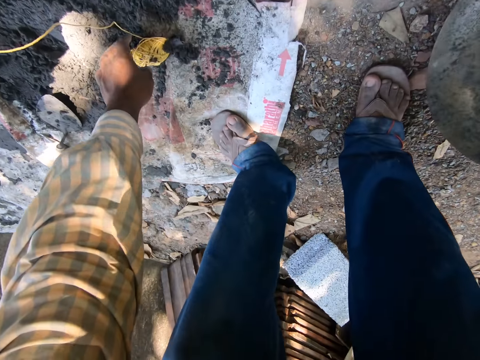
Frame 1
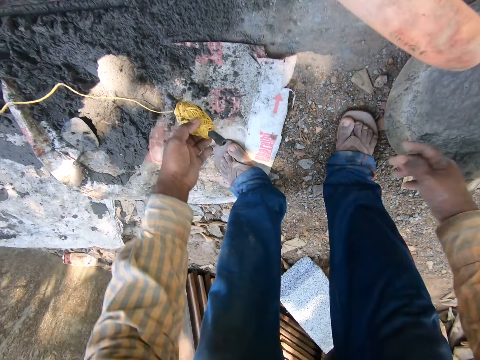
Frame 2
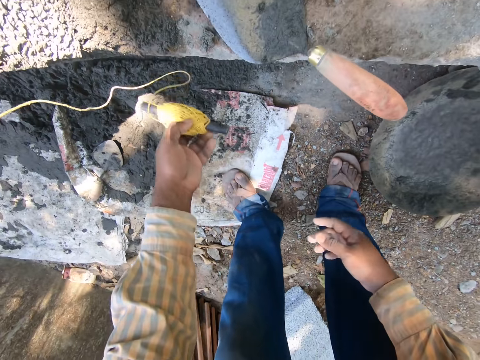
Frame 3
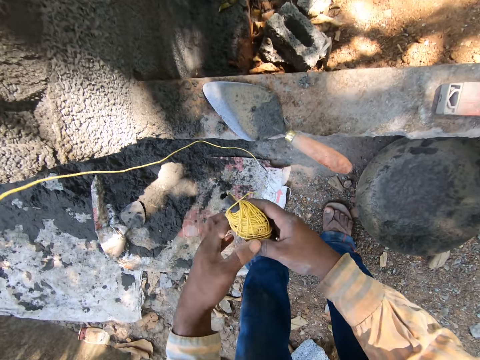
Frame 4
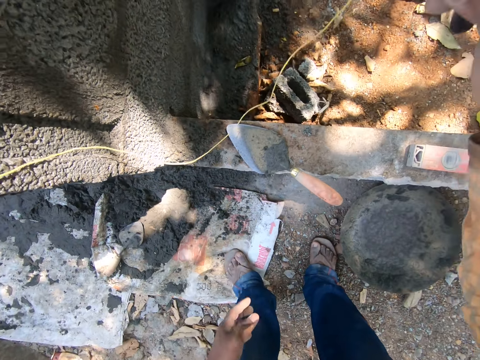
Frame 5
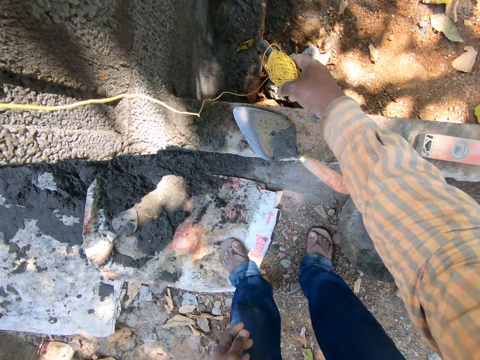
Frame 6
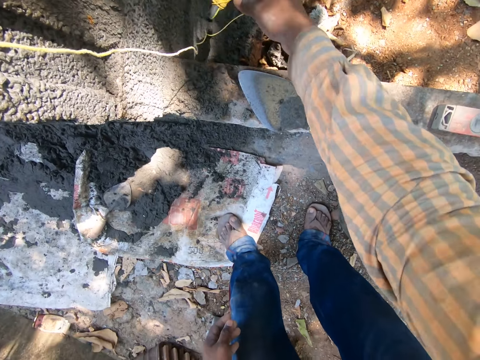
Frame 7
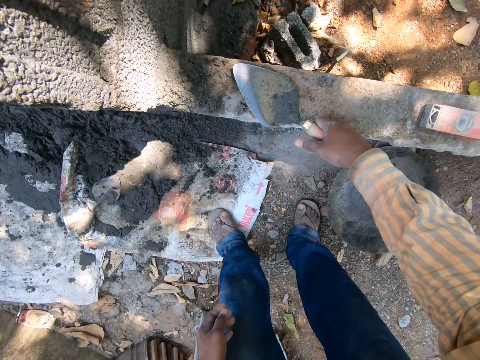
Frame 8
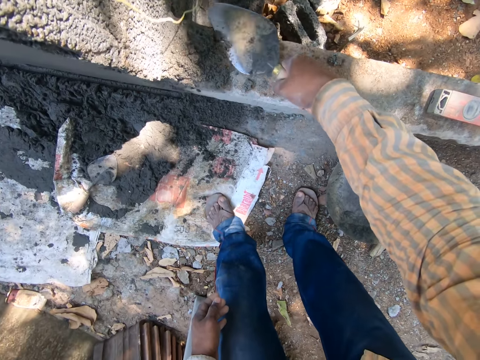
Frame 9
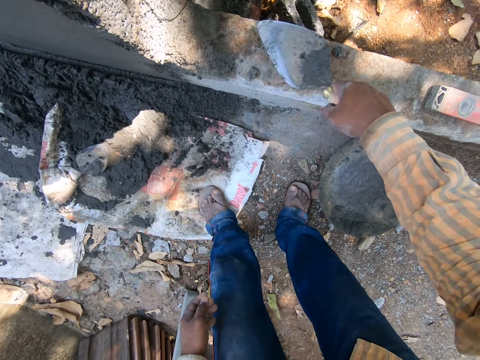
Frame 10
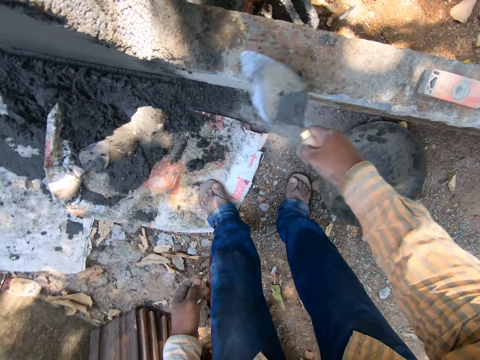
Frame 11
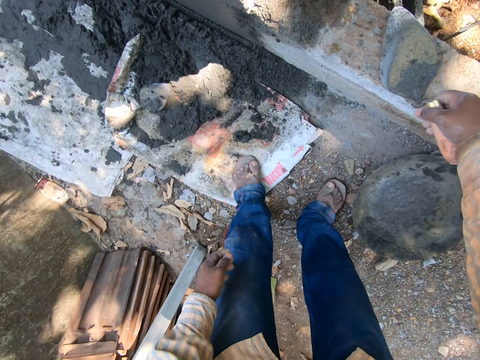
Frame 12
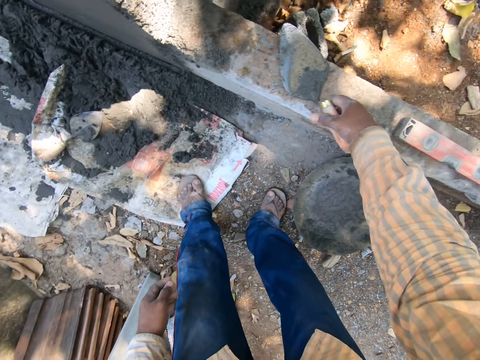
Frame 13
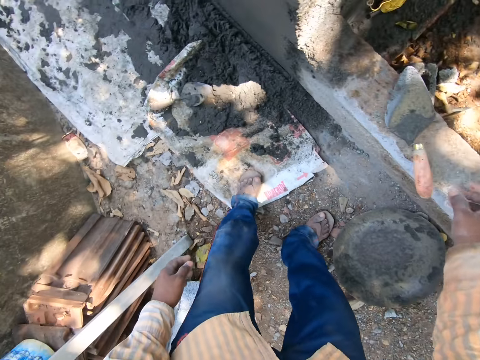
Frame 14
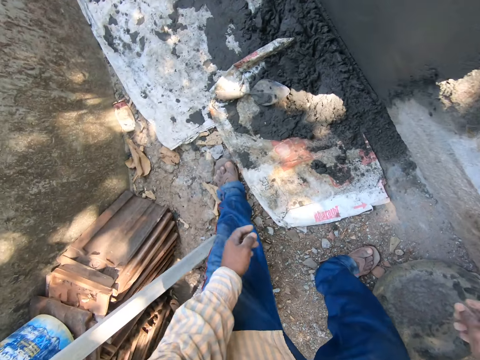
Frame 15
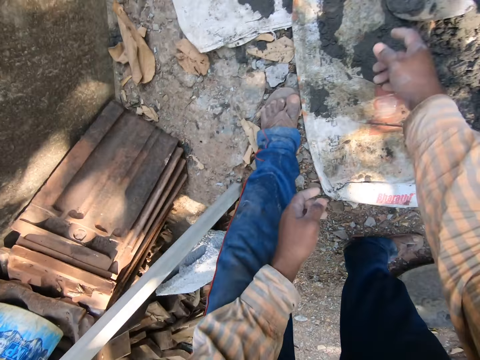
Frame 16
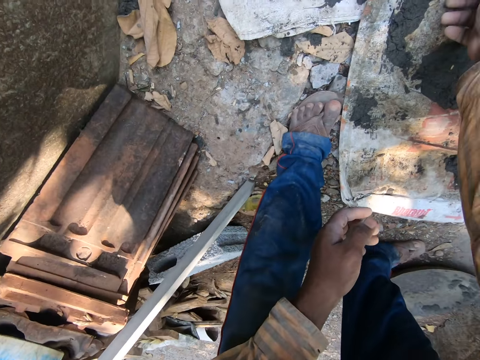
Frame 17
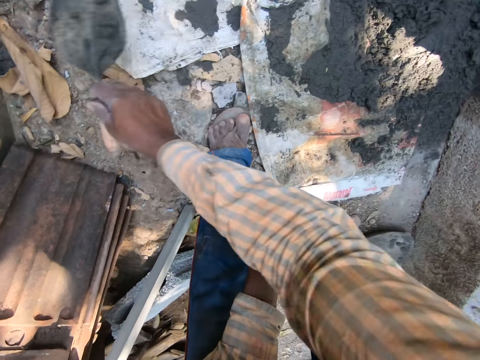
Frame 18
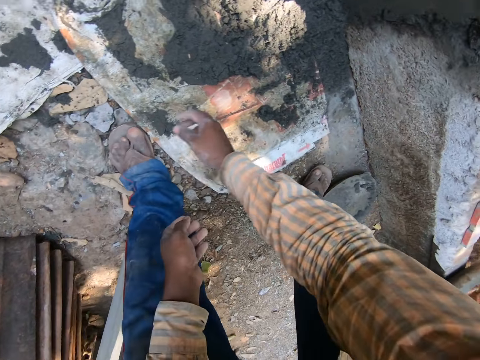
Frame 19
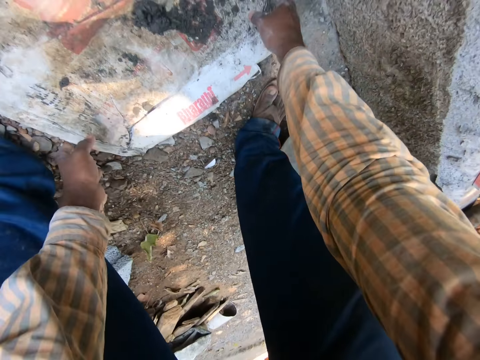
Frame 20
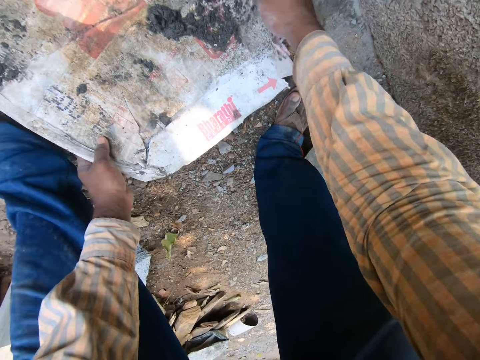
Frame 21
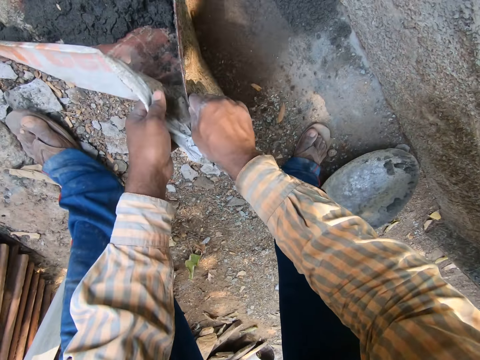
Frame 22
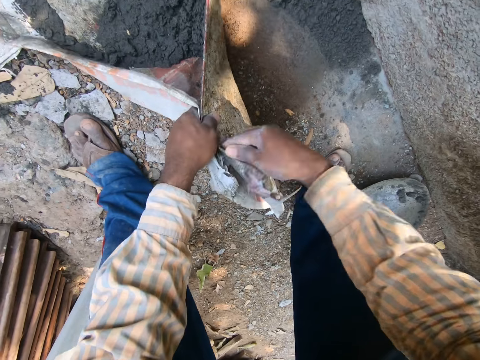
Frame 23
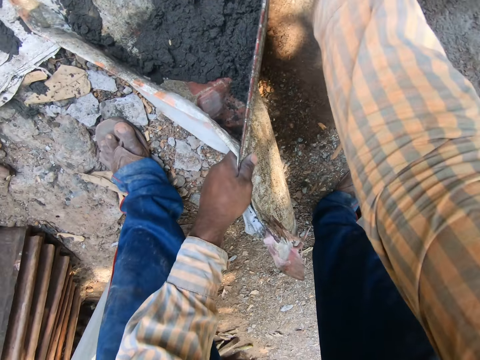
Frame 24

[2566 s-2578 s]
The camera wearer drops the head pan on the ground with his right hand. He picks up a thread or roll of rope from the ground with his left hand. He passes the thread from his left to right hand. He holds the roll of rope with his right hand. He drops the thread on the ground, on a brick, with his right hand. He picks up the masonry trowel from the wall with his right hand. He clears sand from the wall with the masonry trowel in his right hand. He drops the masonry trowel on the wall with his right hand. He bends towards the floor. He picks up the masonry trowel from the ground with his right hand. He drops the masonry trowel on the ground with his right hand. He picks up a bag of mortar or sack of cement from the ground with both hands.

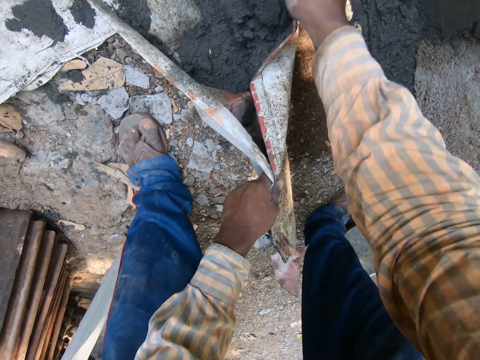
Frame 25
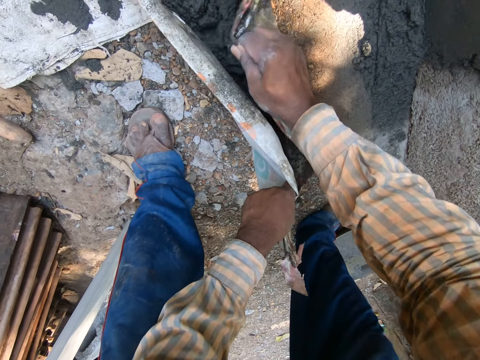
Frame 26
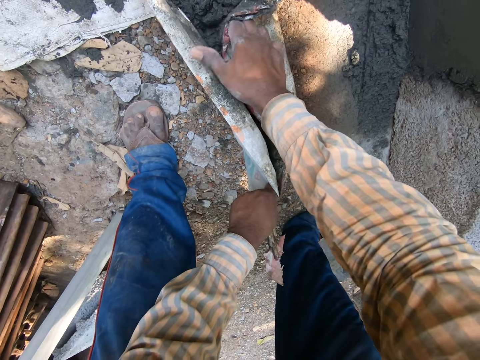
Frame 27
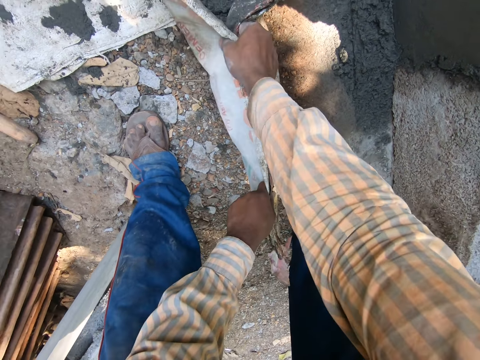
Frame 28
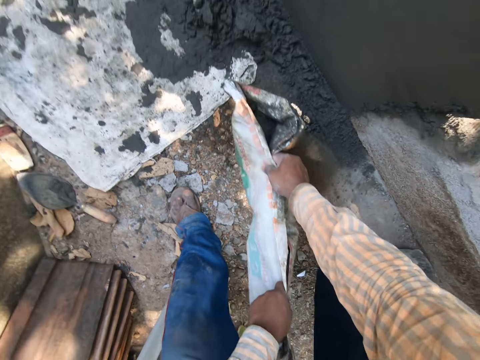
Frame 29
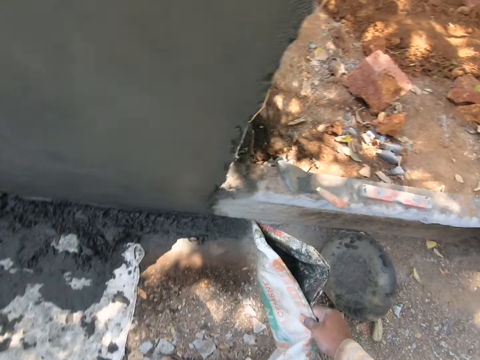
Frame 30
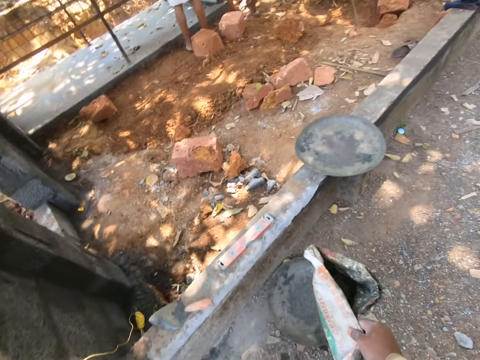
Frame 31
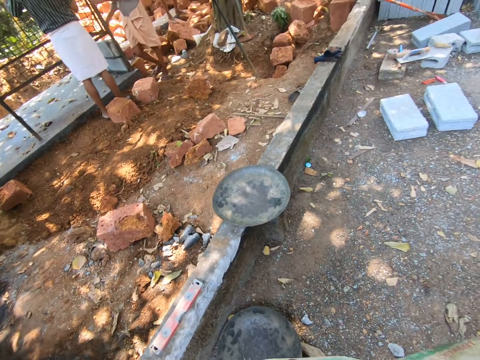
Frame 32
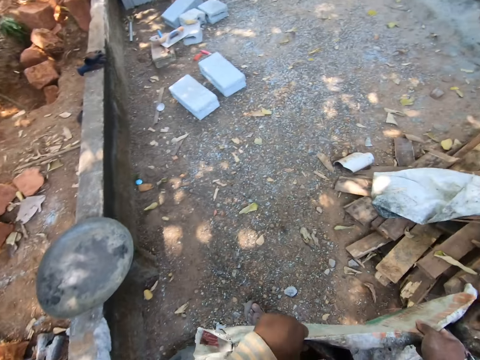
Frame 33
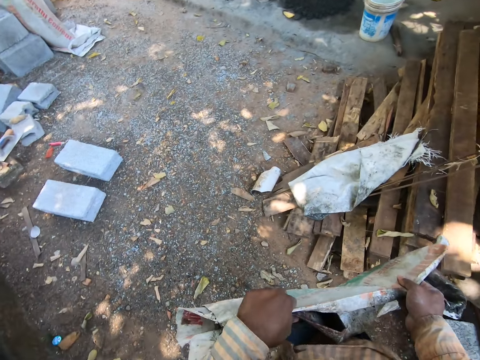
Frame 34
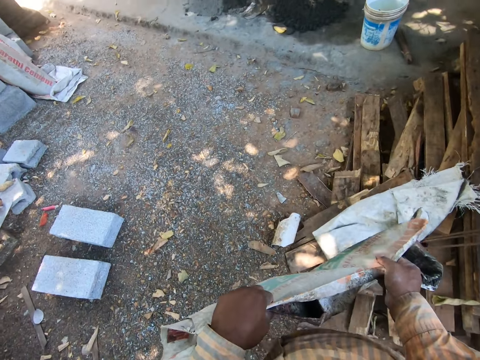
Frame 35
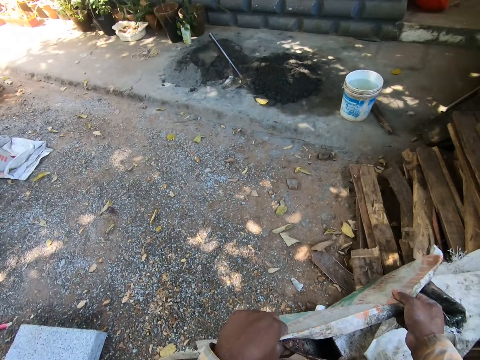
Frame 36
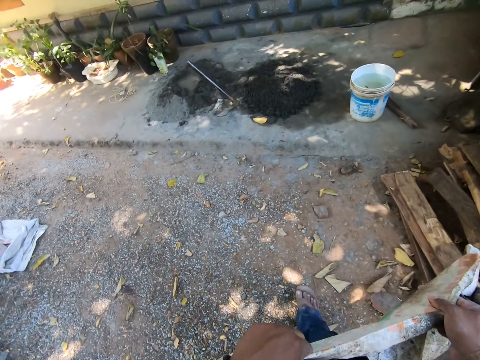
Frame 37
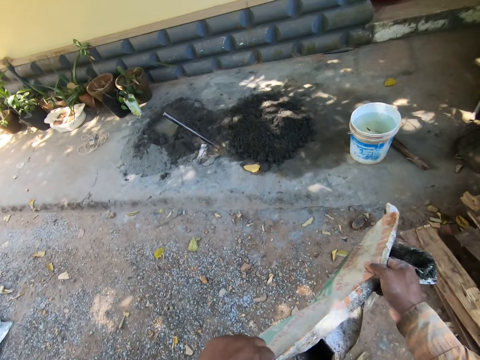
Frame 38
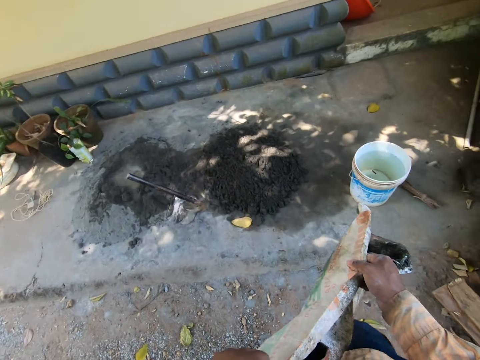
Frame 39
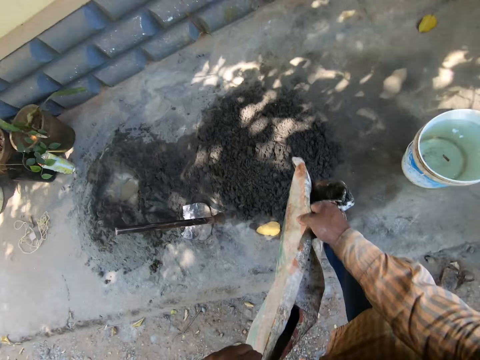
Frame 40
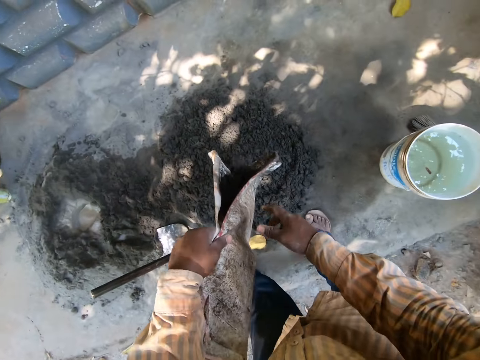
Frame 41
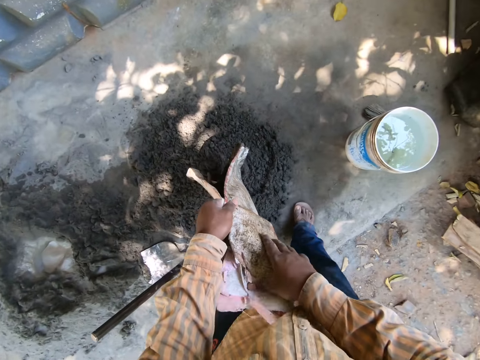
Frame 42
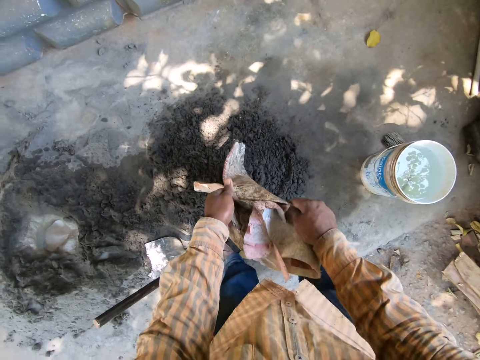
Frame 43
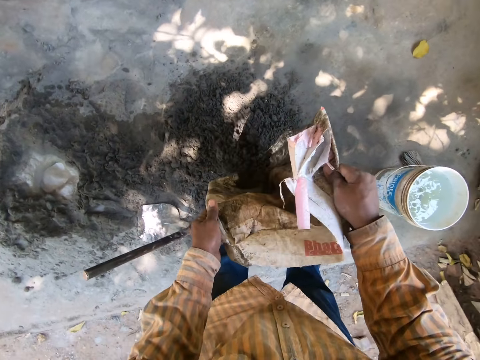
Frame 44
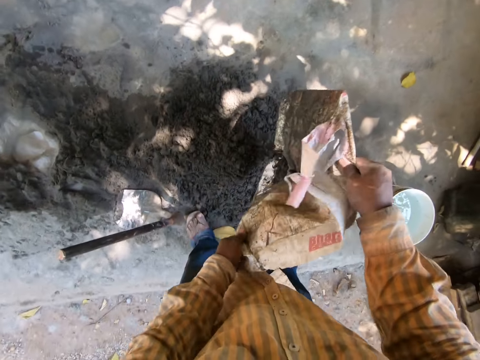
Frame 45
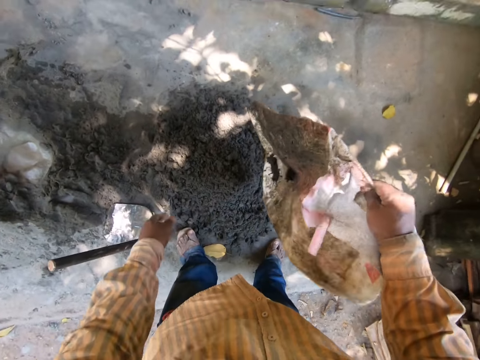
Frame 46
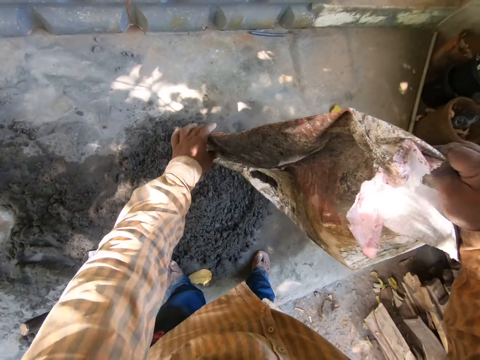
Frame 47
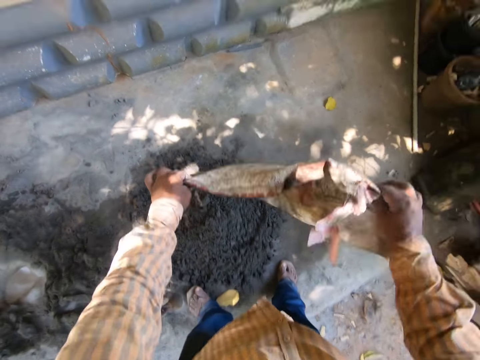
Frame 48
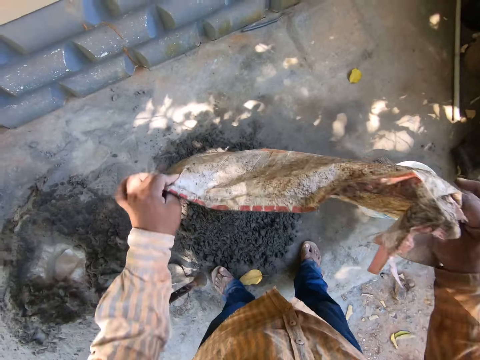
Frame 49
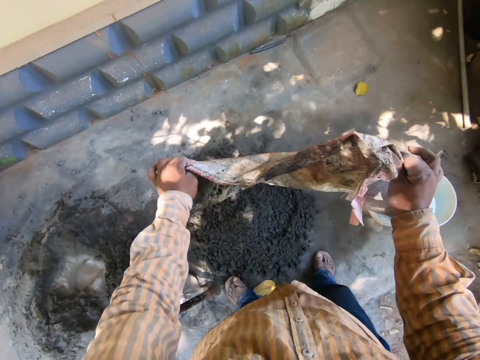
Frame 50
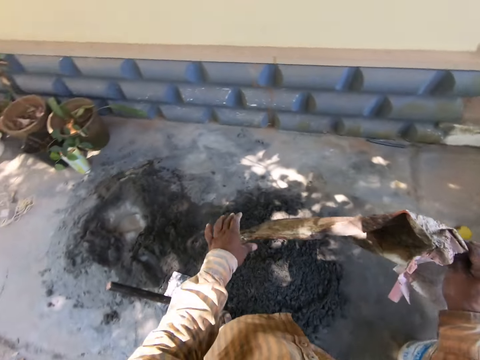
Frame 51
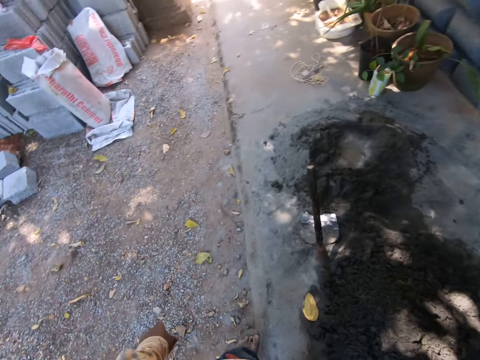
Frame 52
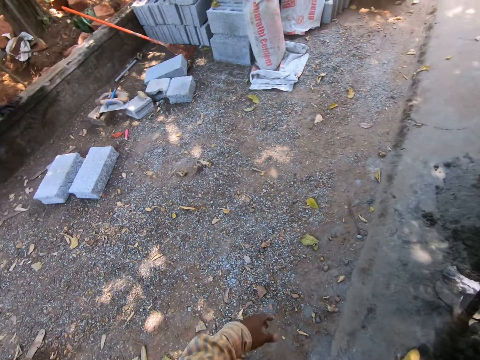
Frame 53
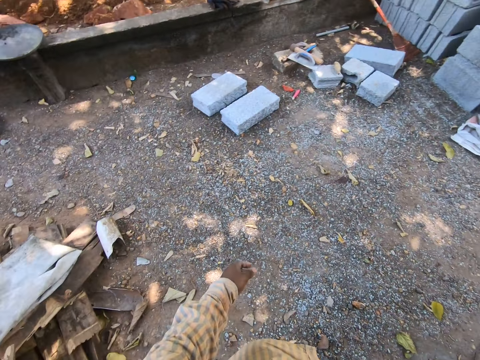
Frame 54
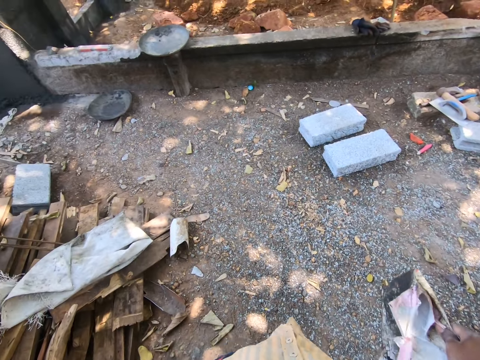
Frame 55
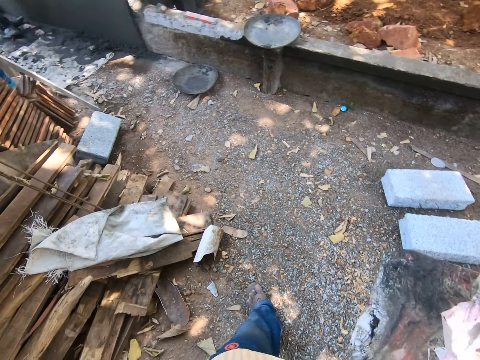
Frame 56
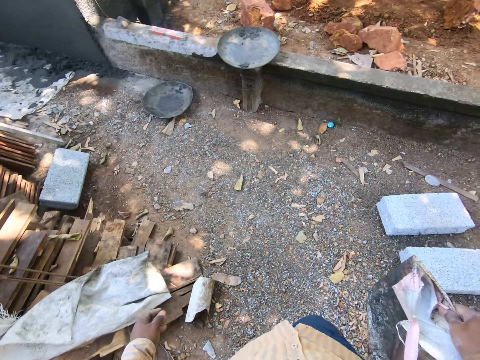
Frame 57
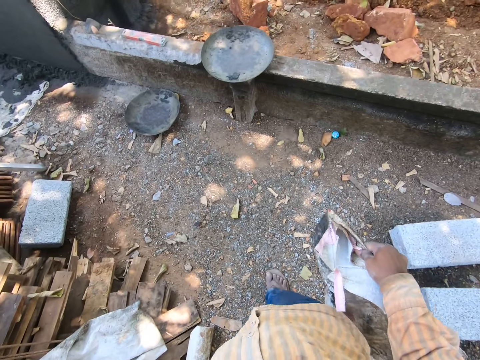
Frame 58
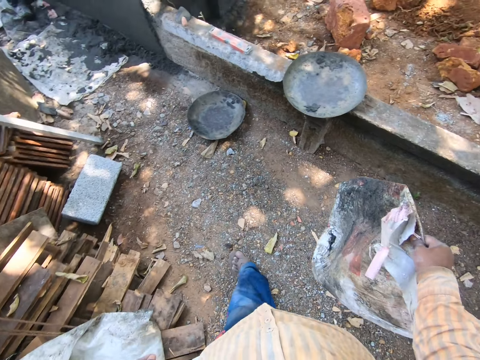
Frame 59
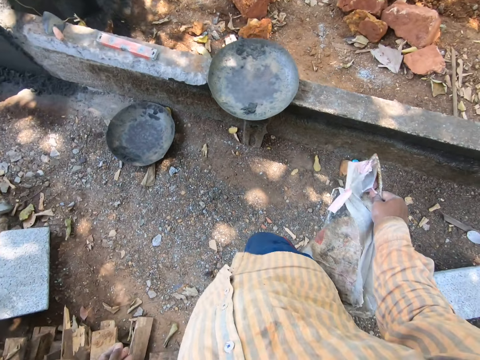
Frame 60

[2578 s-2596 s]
The camera wearer puts the plaster together in a sack. He lifts the sack of cement from a floor. He turns to the right and walks forward. He pours mortar from the bag or sack on the ground with both hands. He shakes the sack of cement. He lifts the sack of cement with his left hand. He shakes the sack of cement. He turns to the left and walks forward.
